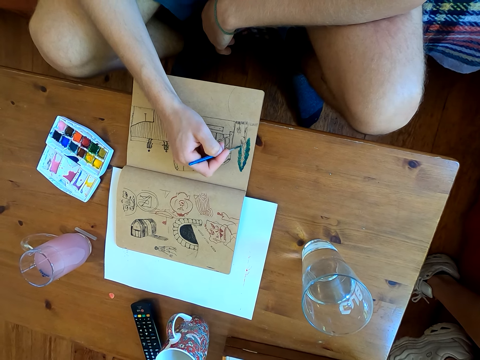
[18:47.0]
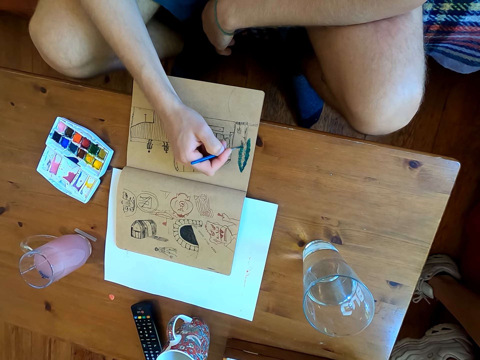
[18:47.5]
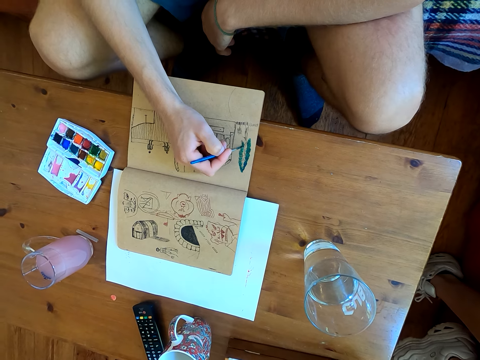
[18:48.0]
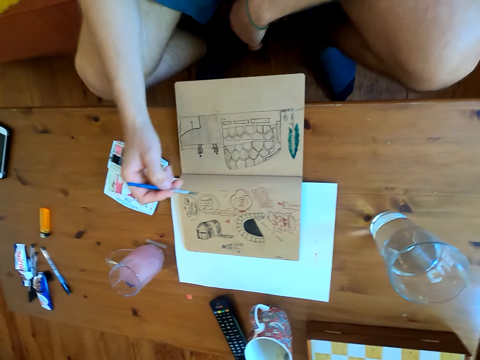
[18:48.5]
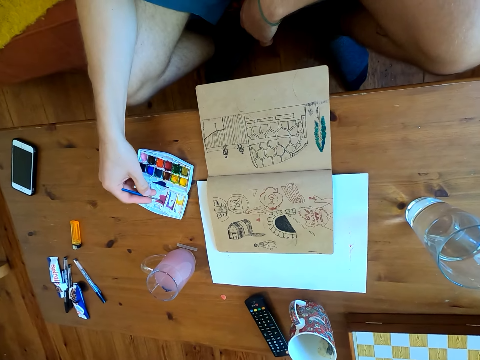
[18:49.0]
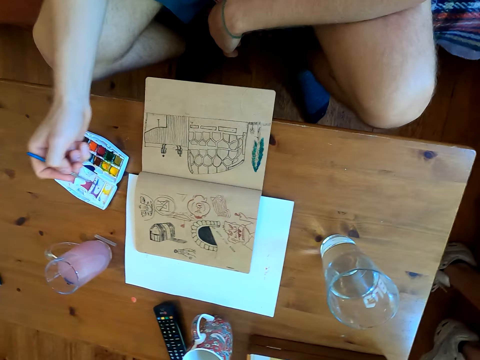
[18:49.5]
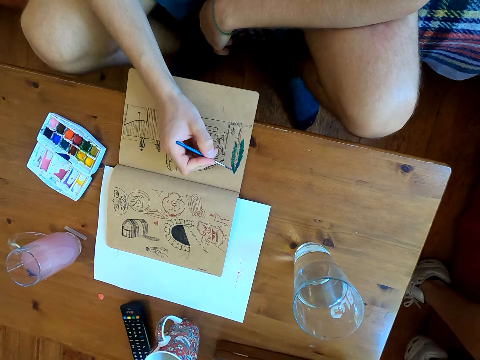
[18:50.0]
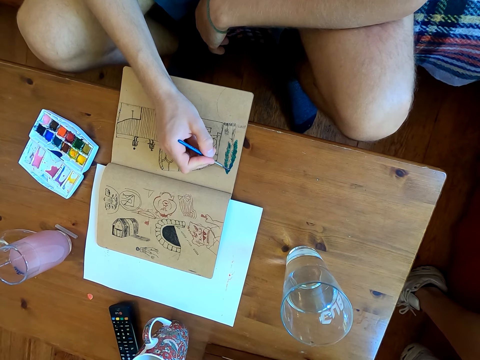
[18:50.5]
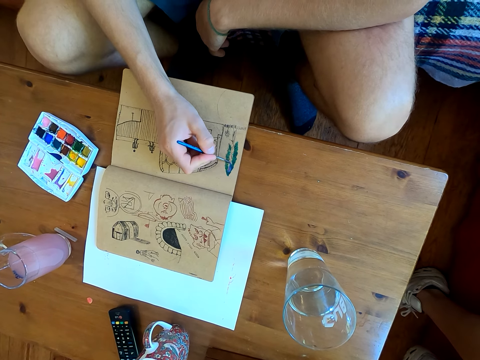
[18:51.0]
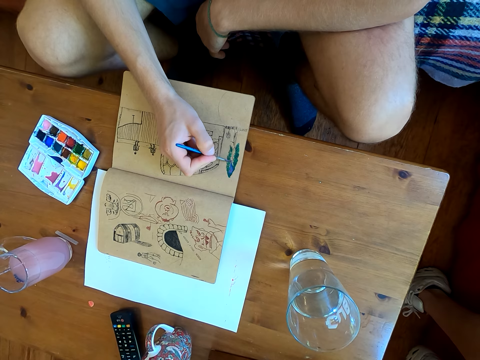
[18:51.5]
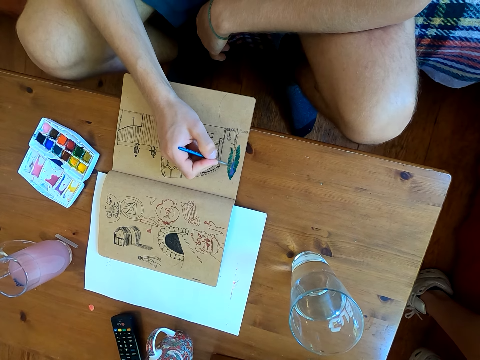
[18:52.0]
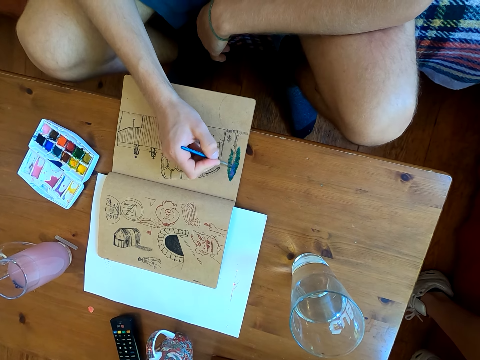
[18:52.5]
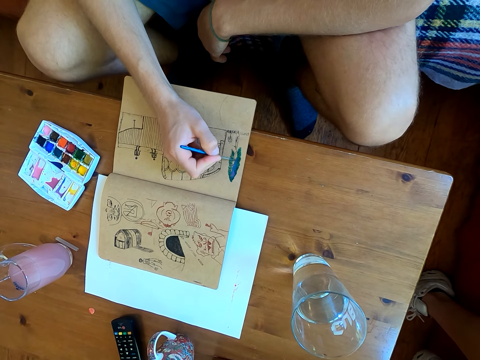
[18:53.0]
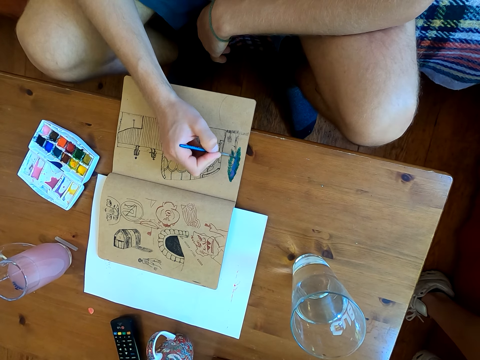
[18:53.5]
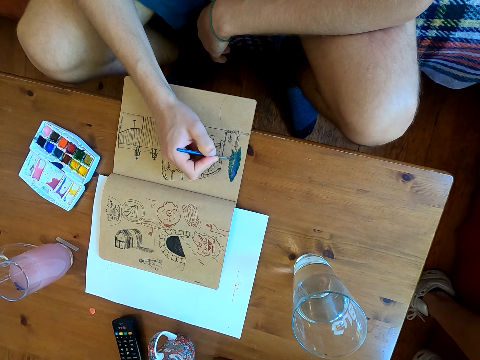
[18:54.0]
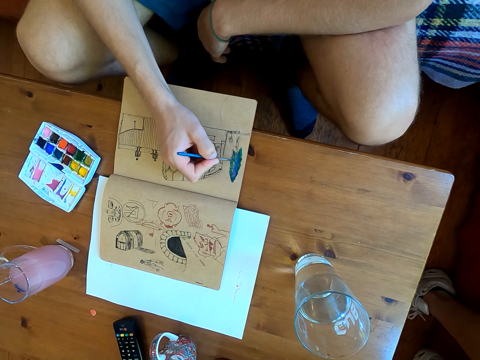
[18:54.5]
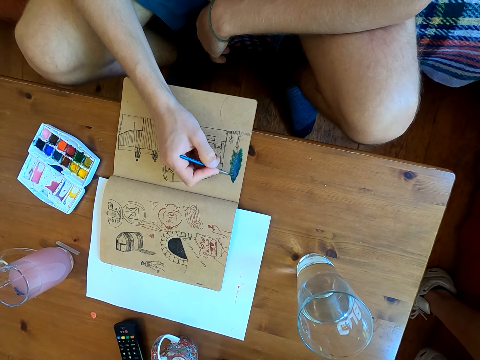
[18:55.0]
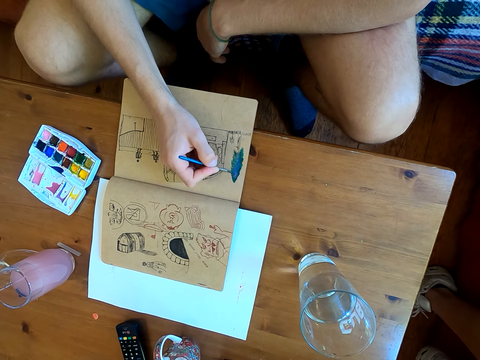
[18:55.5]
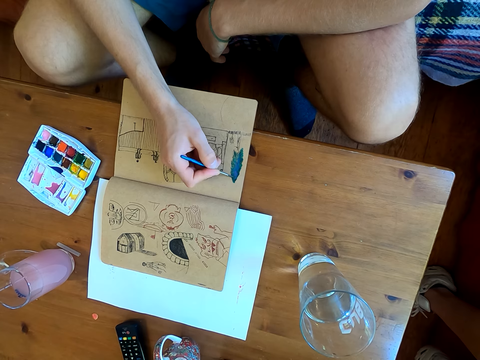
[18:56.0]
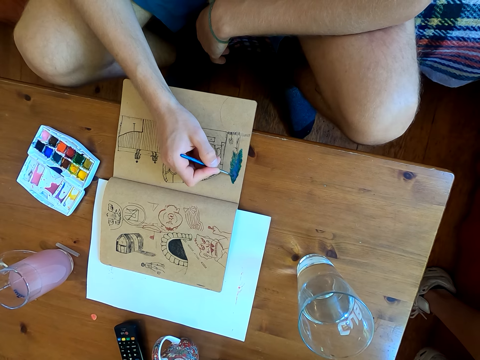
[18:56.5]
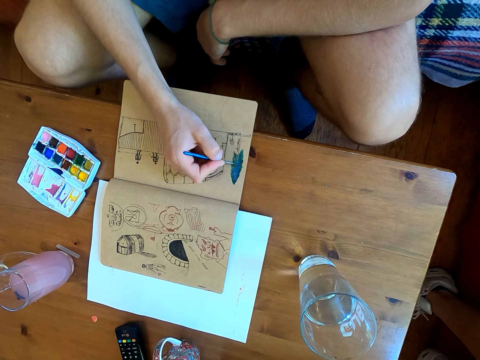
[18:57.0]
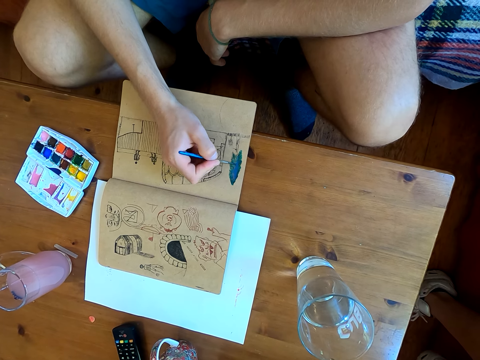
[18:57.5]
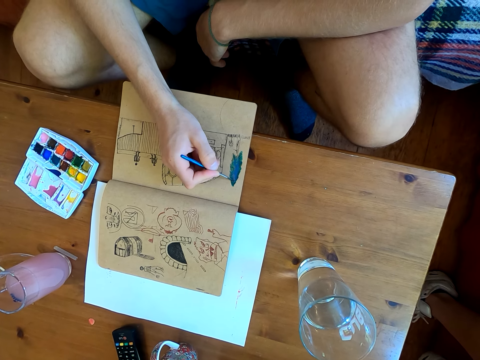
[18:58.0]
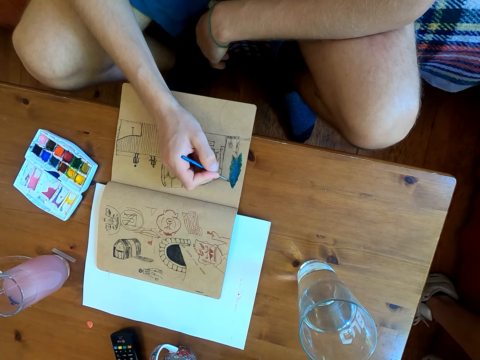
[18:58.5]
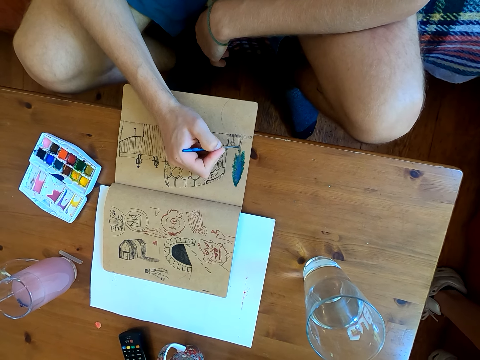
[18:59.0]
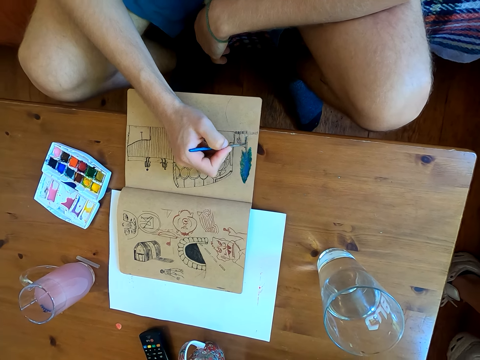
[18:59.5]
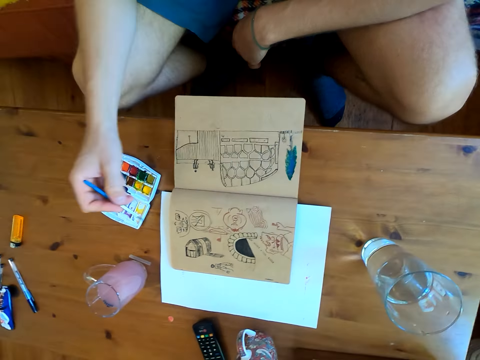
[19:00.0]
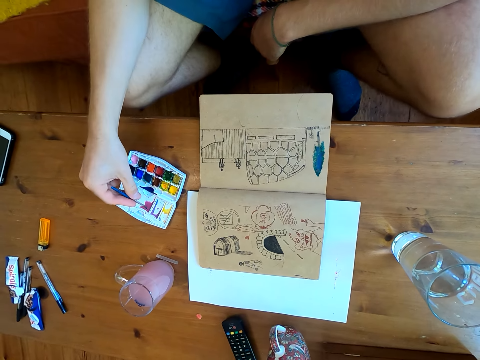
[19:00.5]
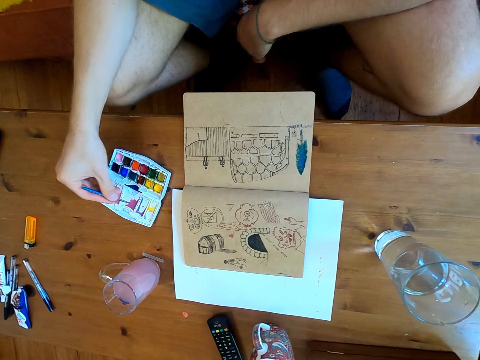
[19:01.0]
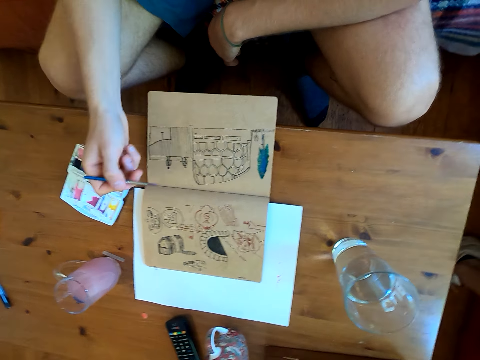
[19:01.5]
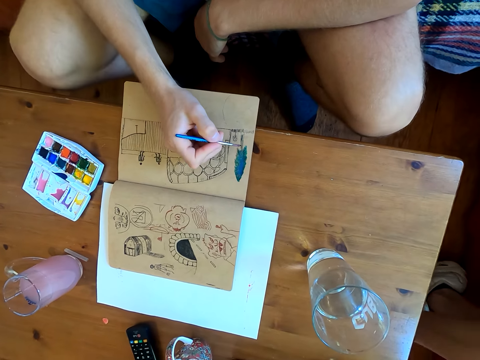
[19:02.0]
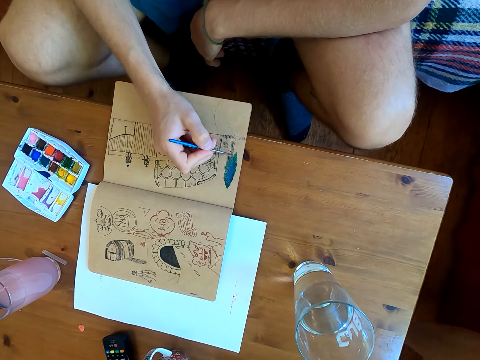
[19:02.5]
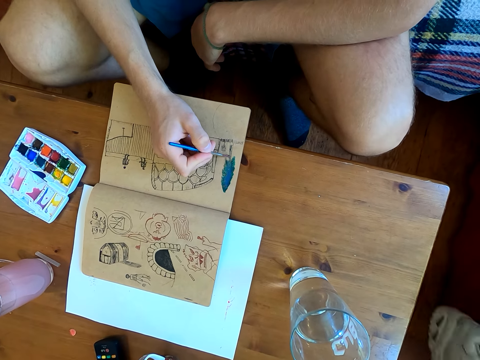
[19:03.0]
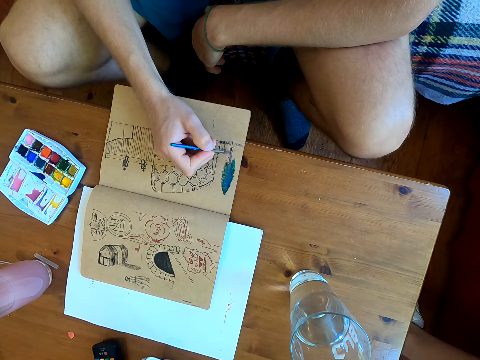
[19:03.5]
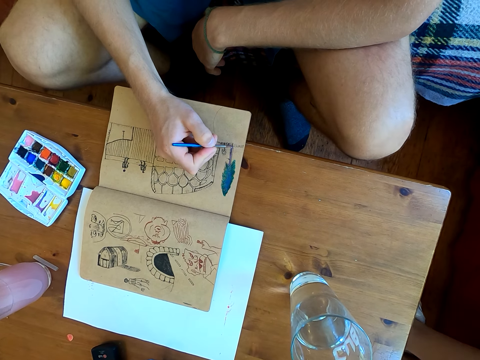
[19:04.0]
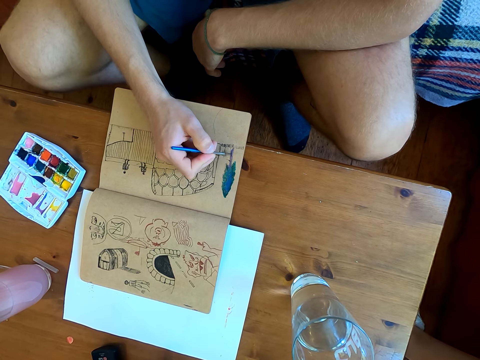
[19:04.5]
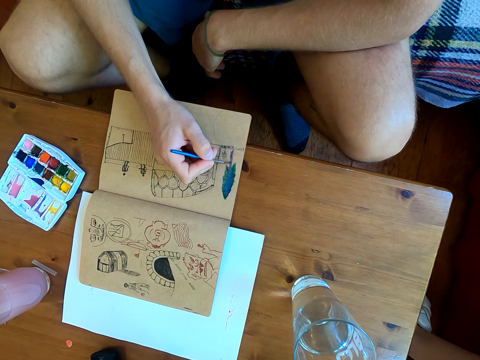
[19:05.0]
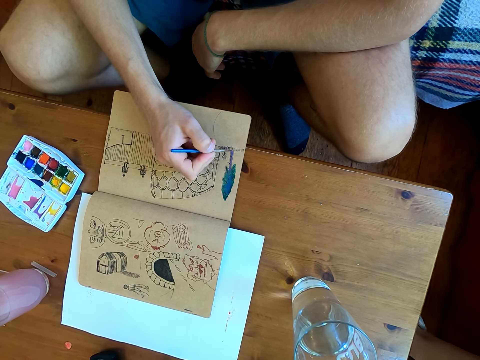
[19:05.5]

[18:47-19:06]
The camera wearer immerses the brush in watercolor. They paint on a page of the book. They immerse the brush in the watercolor. They paint on a page of the book.

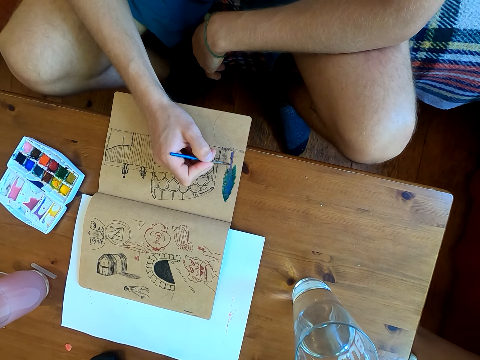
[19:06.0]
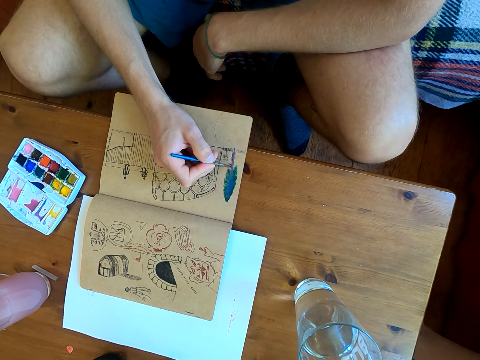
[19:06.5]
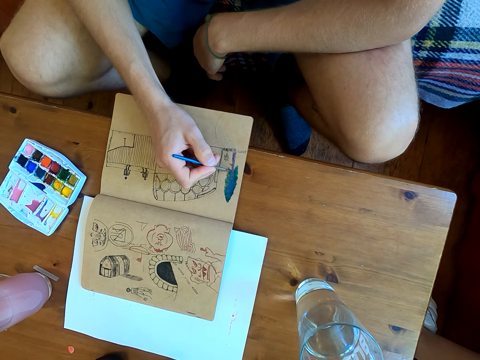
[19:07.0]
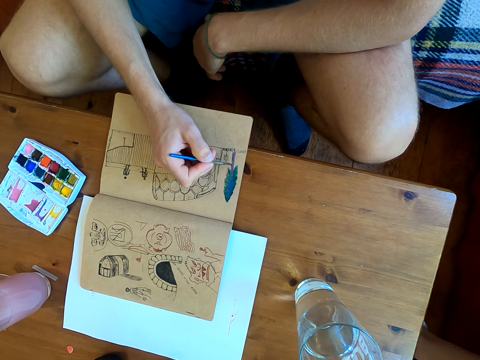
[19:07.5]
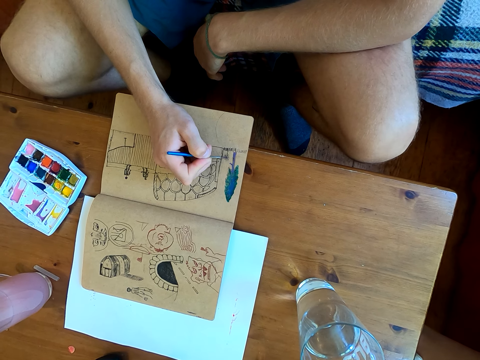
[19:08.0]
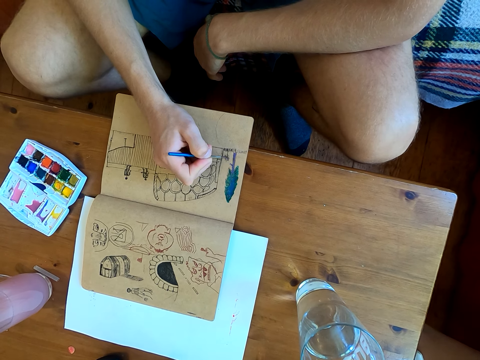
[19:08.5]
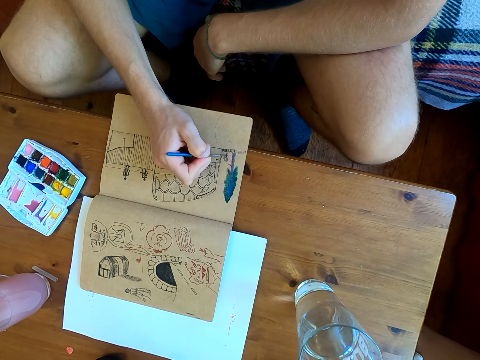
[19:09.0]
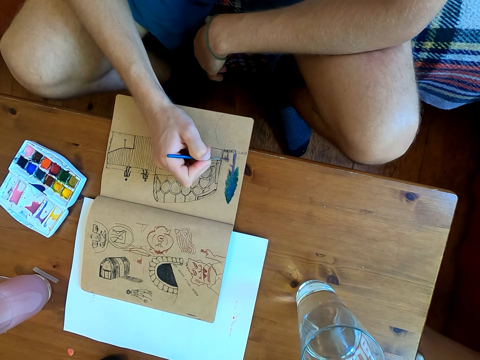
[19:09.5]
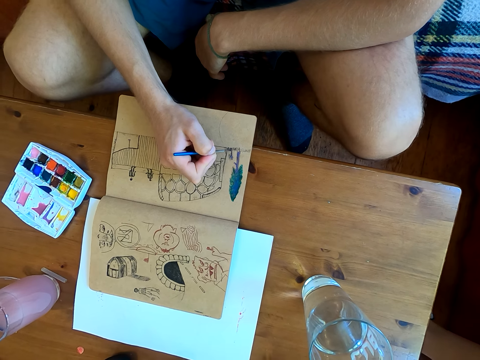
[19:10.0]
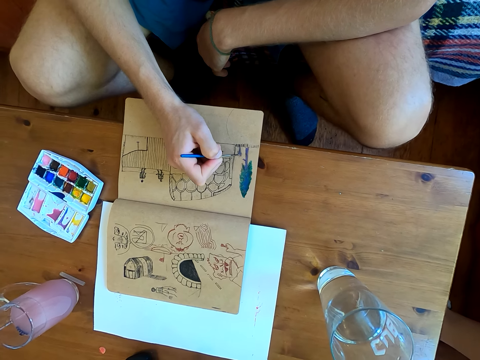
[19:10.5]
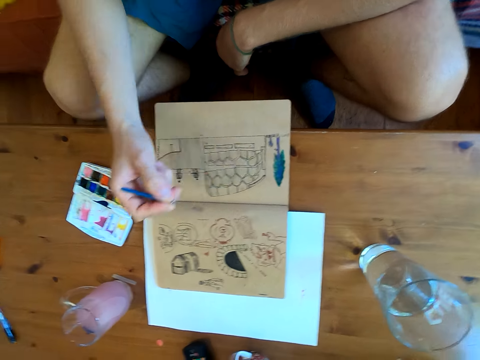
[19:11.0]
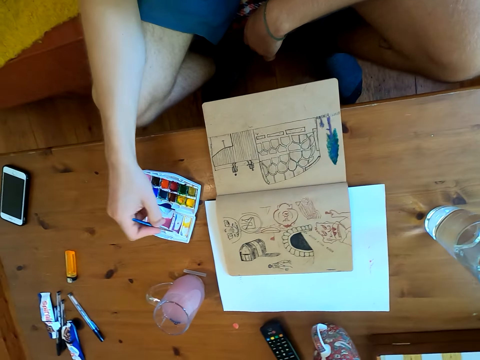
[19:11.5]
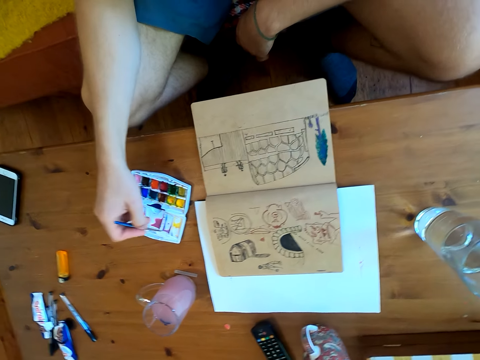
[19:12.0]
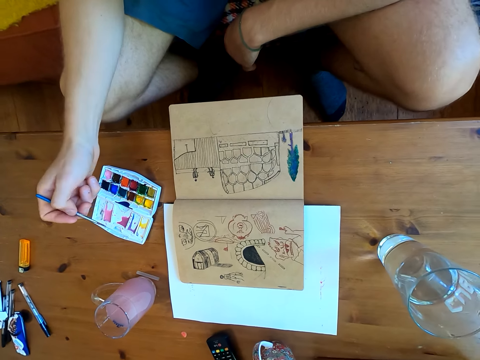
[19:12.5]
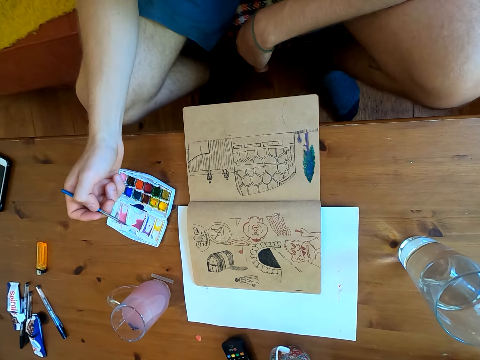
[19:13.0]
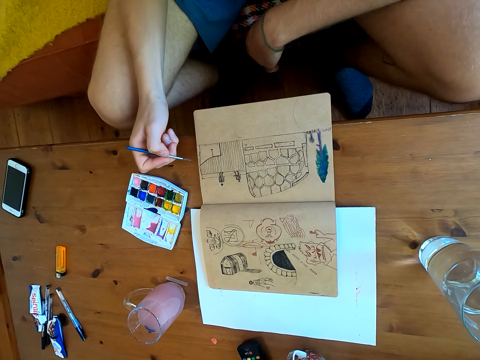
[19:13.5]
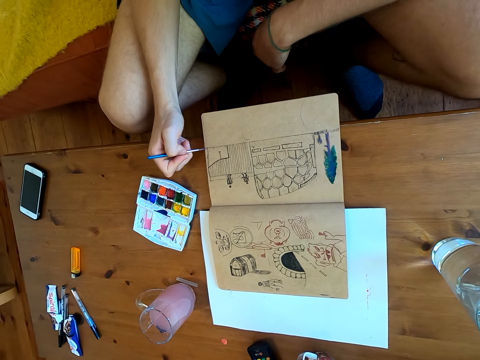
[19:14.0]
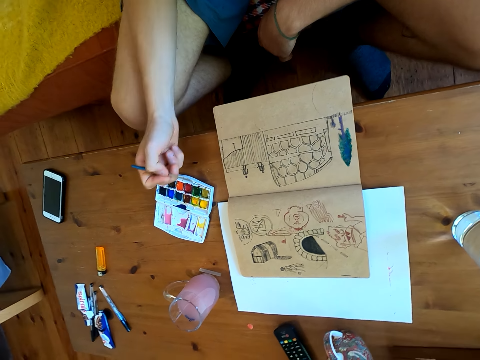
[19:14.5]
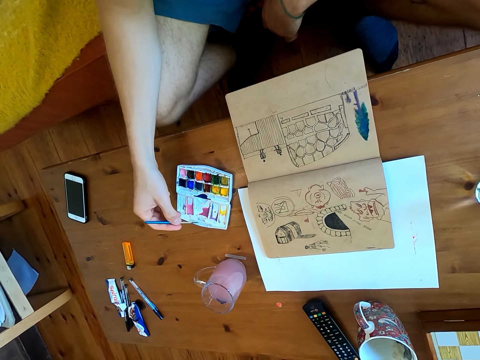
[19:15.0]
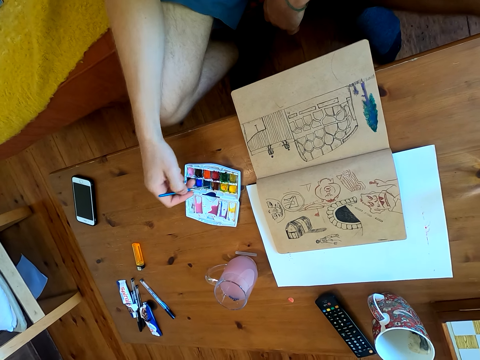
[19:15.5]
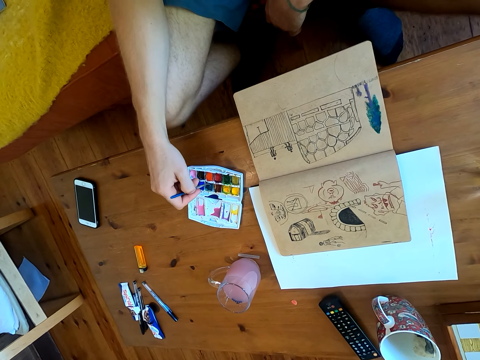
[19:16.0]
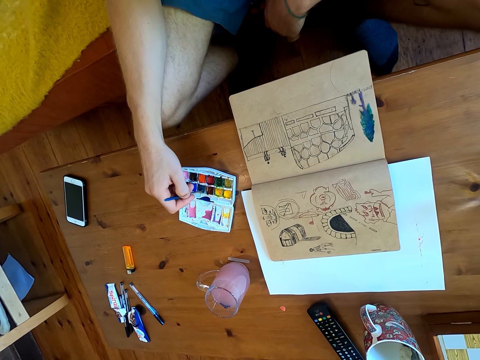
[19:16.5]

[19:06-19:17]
The camera wearer immerses the brush in watercolor.
